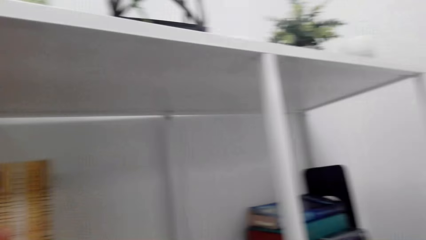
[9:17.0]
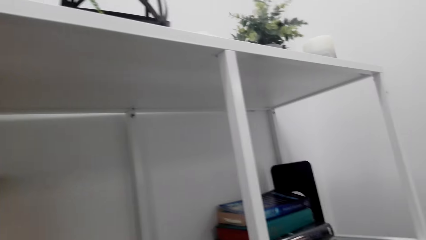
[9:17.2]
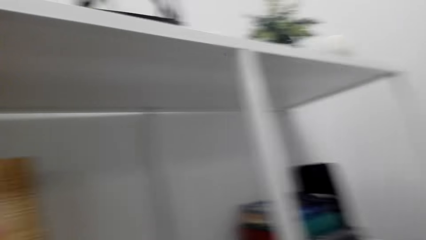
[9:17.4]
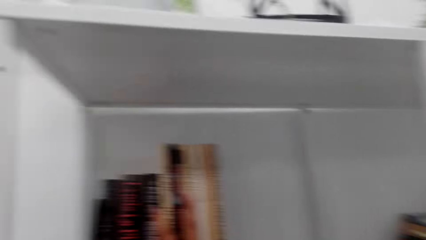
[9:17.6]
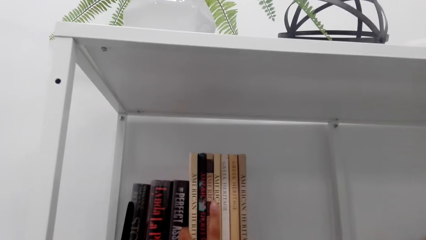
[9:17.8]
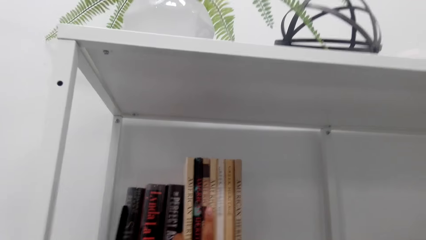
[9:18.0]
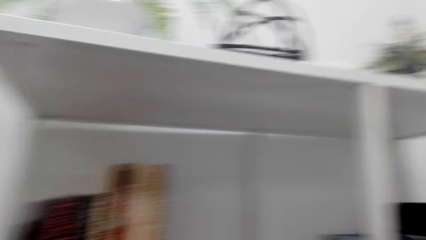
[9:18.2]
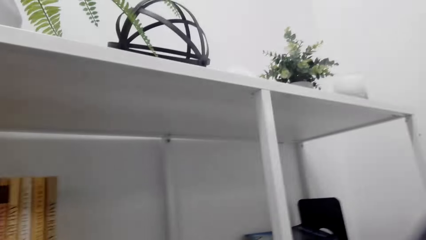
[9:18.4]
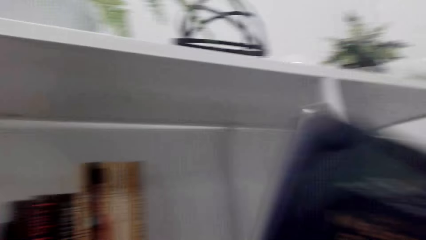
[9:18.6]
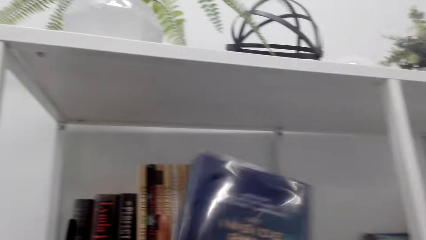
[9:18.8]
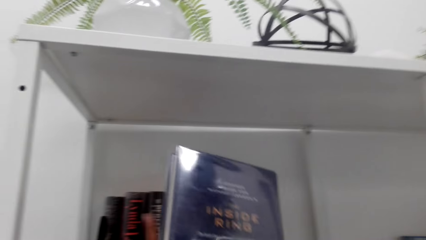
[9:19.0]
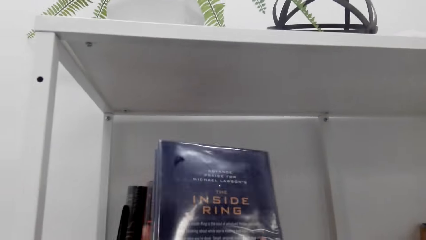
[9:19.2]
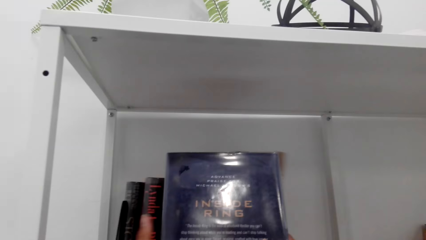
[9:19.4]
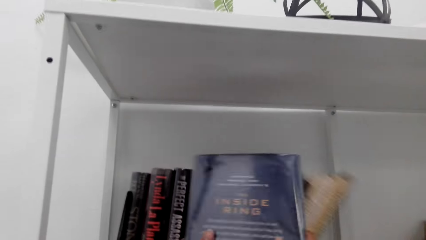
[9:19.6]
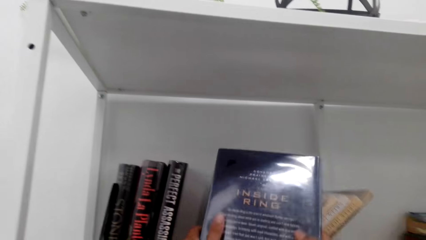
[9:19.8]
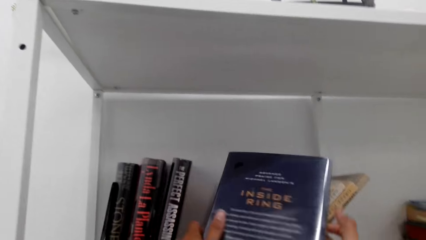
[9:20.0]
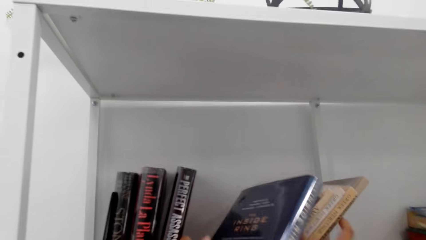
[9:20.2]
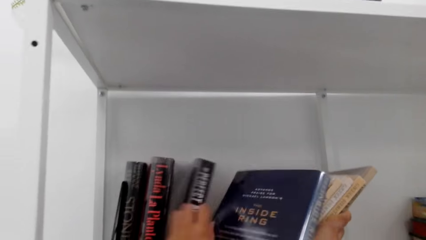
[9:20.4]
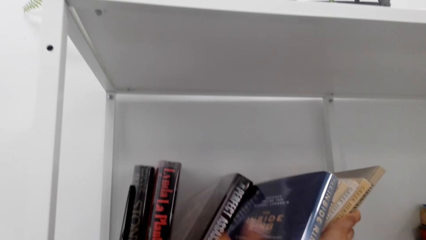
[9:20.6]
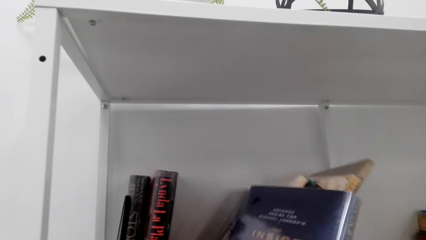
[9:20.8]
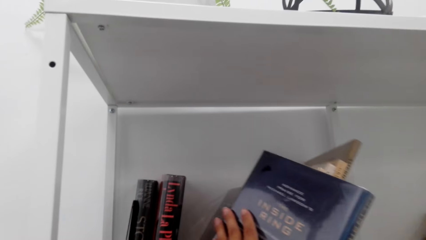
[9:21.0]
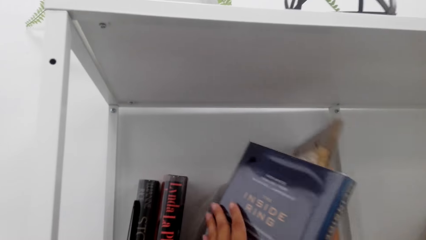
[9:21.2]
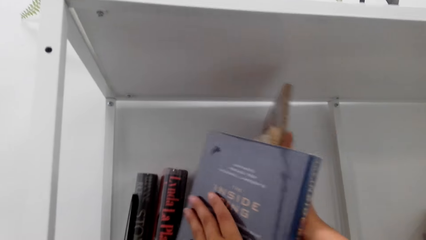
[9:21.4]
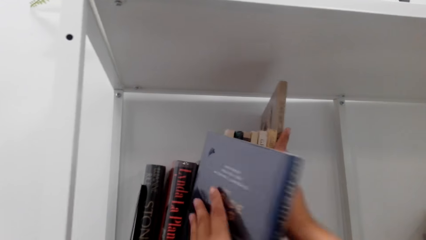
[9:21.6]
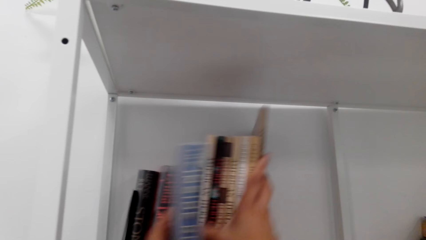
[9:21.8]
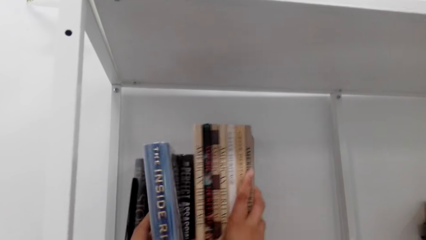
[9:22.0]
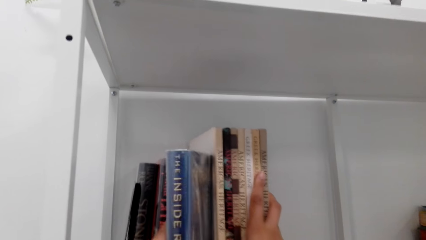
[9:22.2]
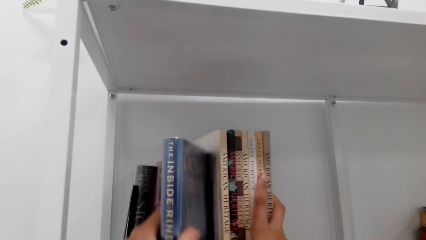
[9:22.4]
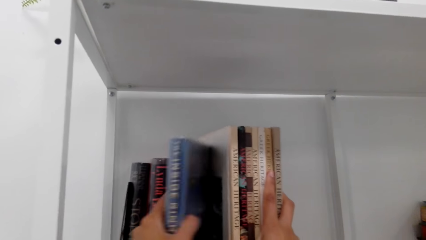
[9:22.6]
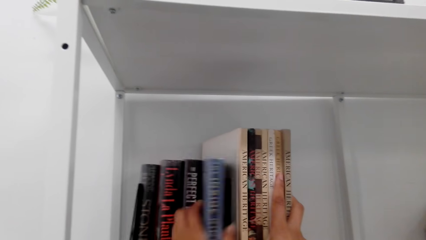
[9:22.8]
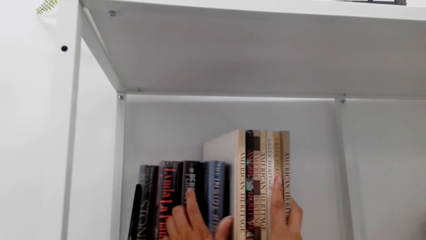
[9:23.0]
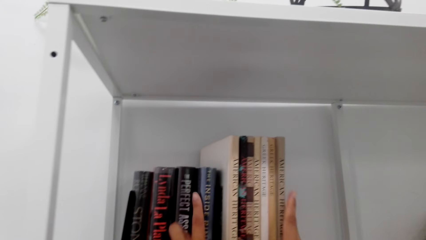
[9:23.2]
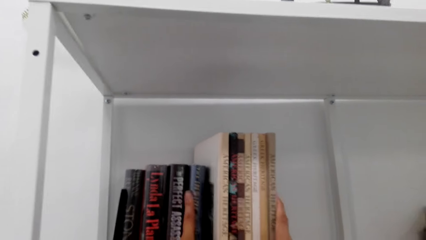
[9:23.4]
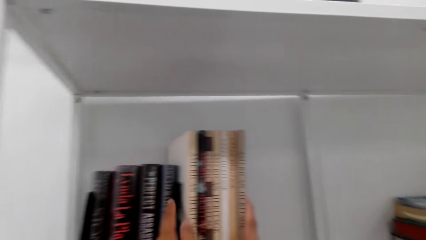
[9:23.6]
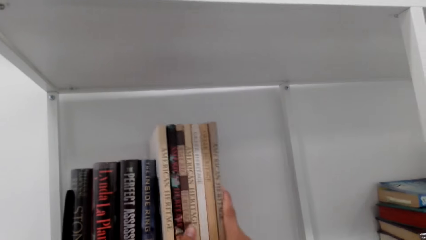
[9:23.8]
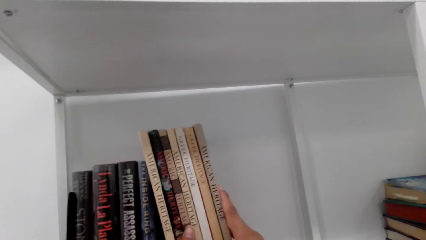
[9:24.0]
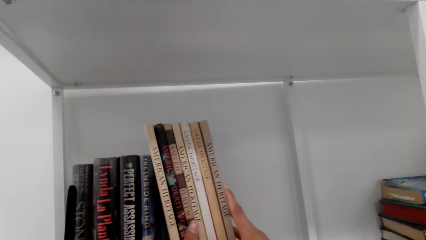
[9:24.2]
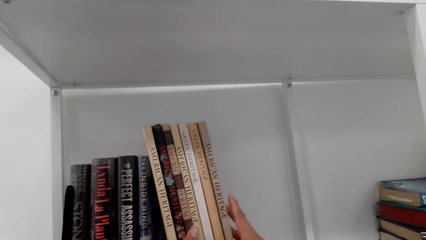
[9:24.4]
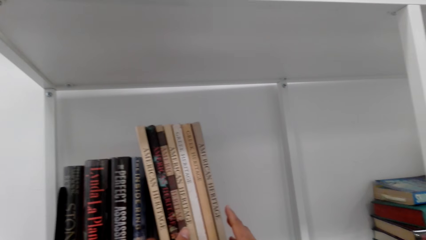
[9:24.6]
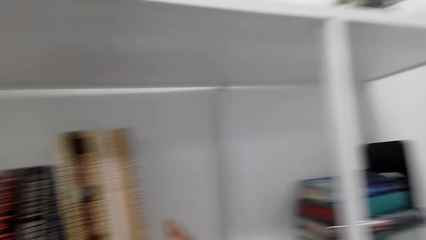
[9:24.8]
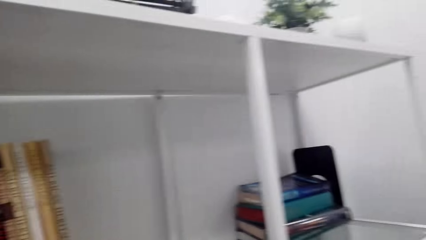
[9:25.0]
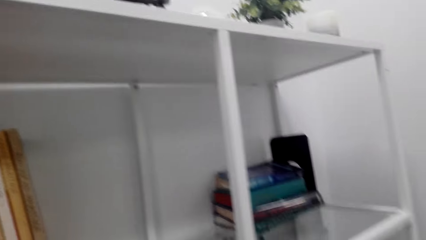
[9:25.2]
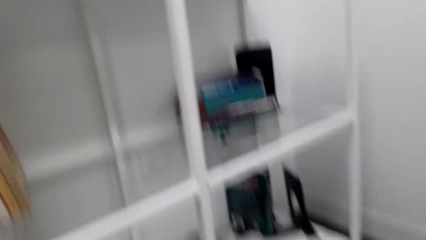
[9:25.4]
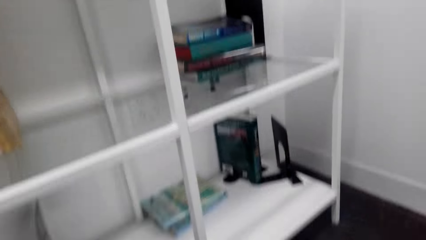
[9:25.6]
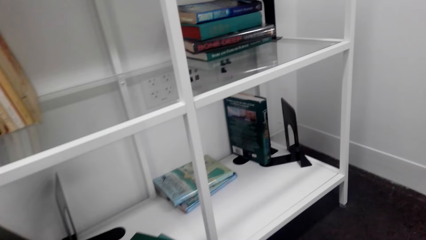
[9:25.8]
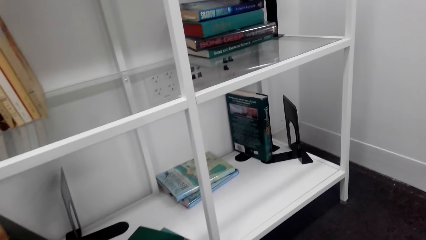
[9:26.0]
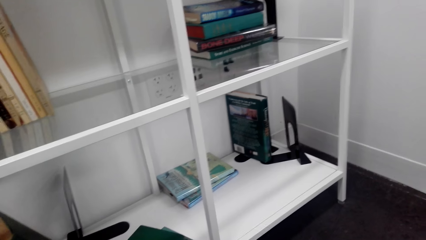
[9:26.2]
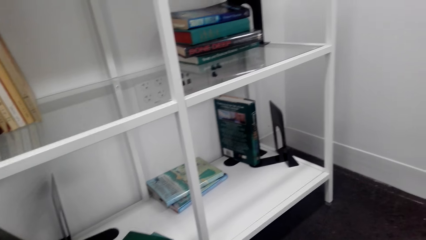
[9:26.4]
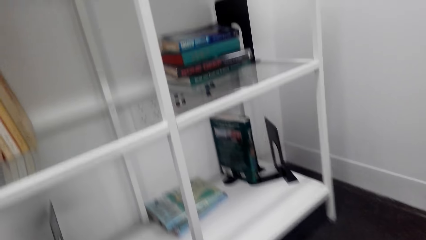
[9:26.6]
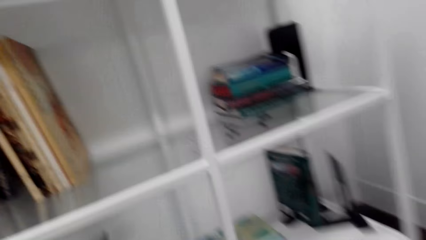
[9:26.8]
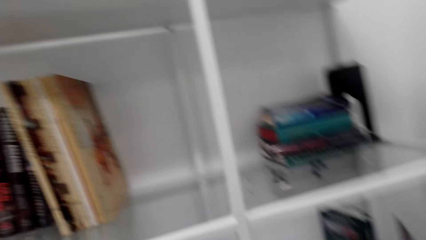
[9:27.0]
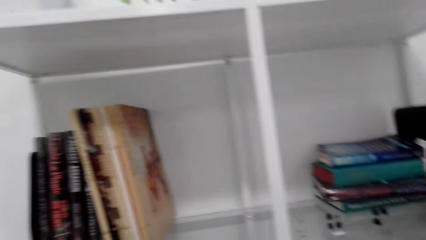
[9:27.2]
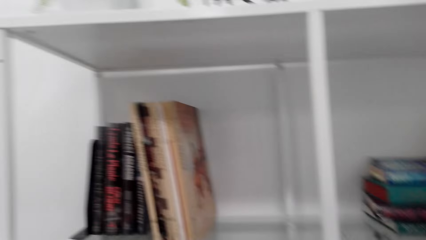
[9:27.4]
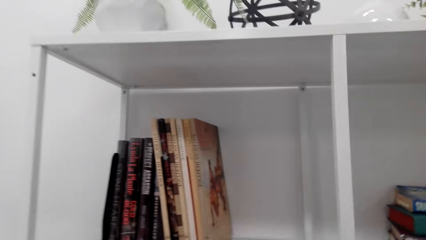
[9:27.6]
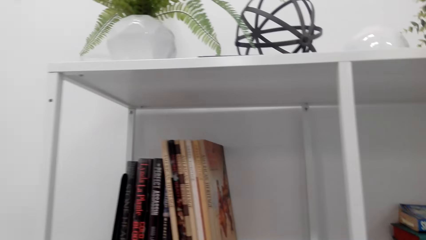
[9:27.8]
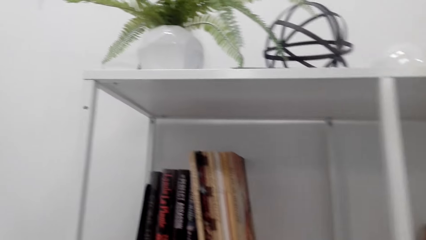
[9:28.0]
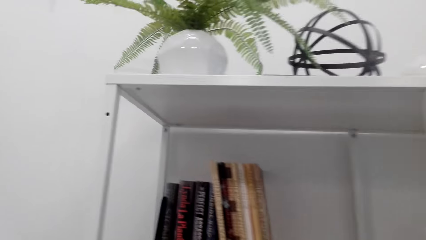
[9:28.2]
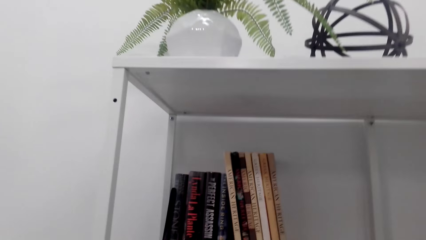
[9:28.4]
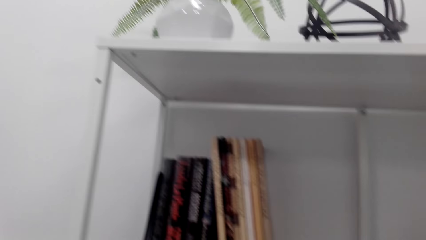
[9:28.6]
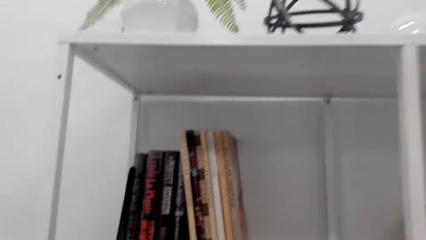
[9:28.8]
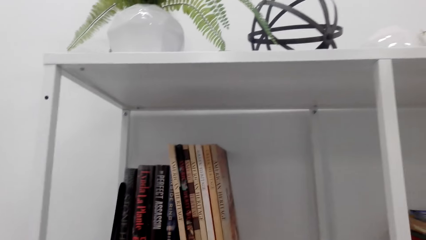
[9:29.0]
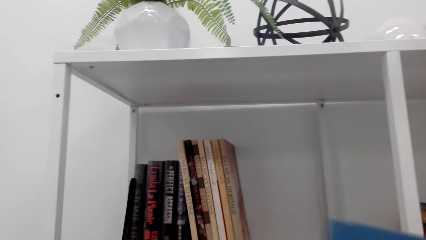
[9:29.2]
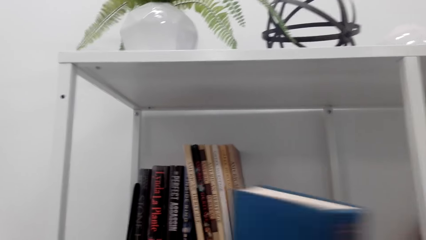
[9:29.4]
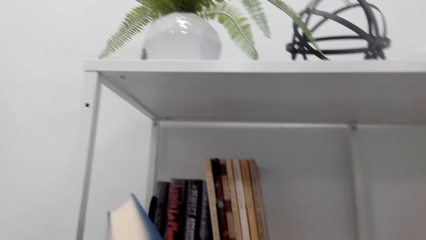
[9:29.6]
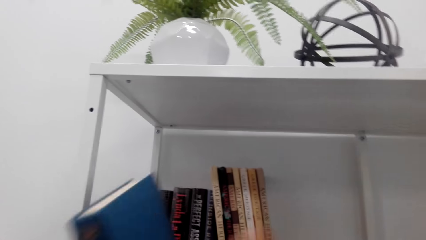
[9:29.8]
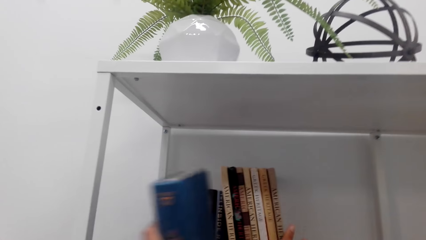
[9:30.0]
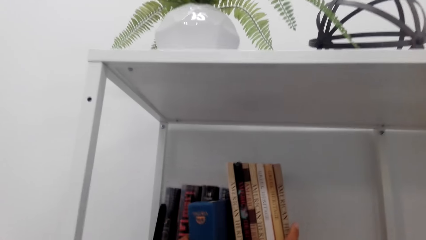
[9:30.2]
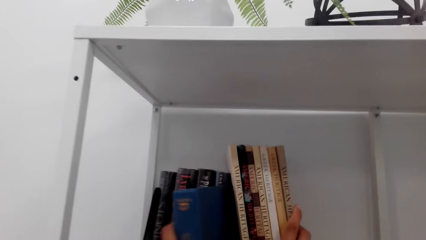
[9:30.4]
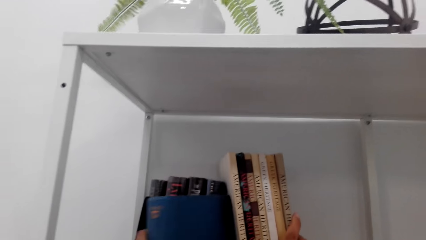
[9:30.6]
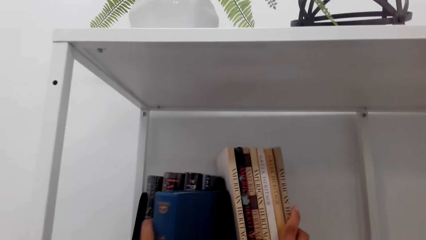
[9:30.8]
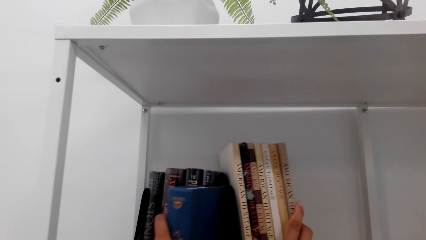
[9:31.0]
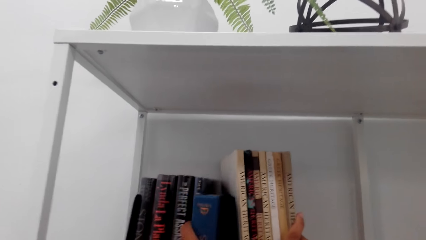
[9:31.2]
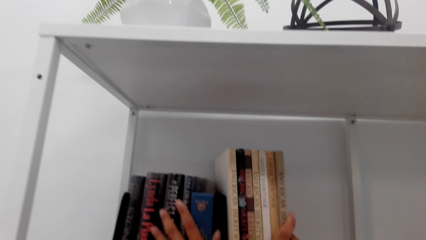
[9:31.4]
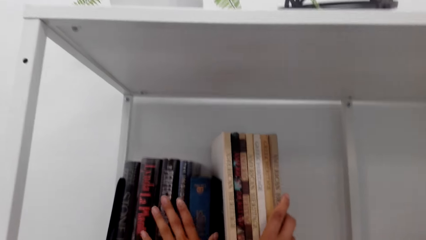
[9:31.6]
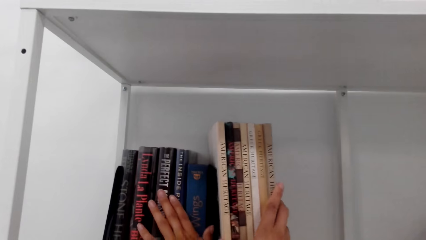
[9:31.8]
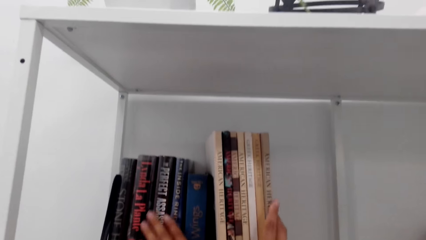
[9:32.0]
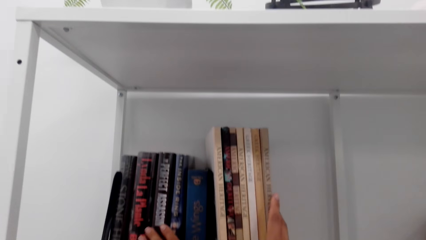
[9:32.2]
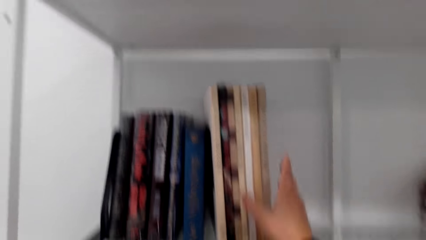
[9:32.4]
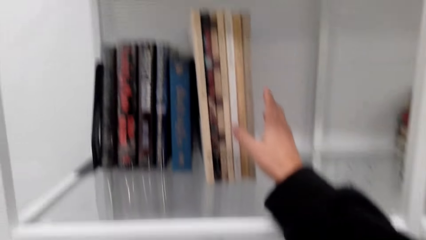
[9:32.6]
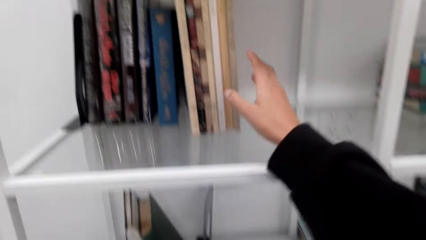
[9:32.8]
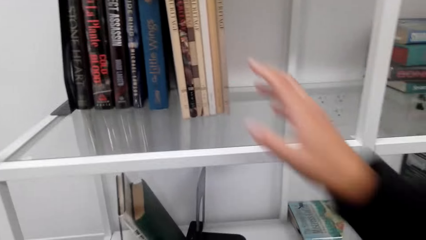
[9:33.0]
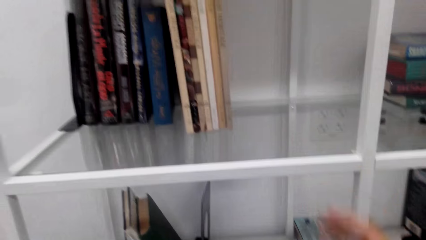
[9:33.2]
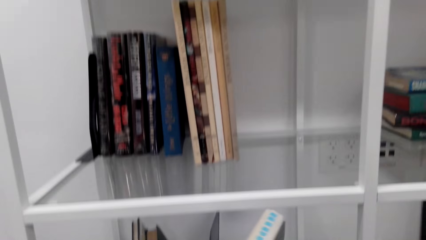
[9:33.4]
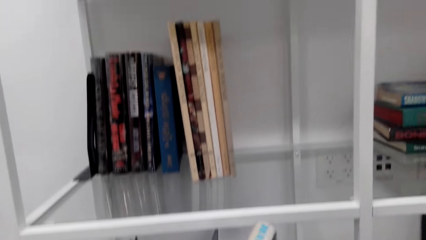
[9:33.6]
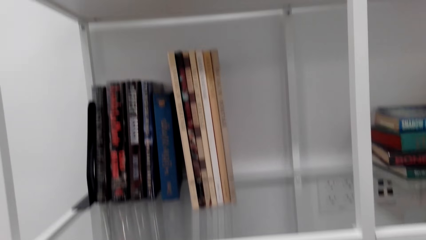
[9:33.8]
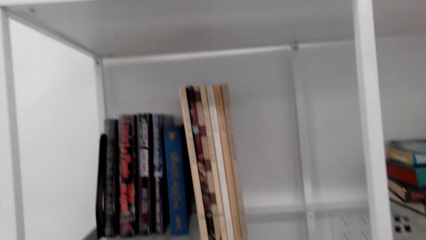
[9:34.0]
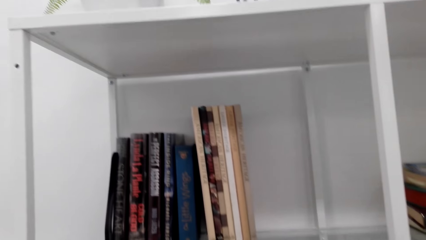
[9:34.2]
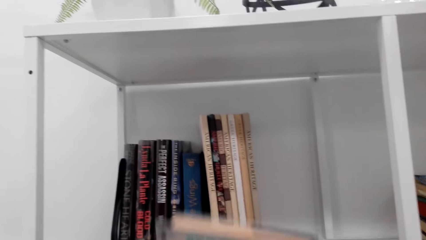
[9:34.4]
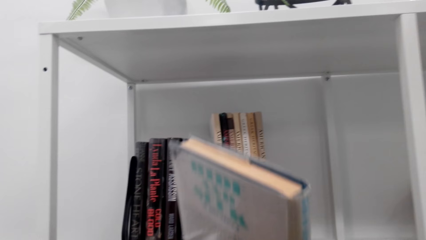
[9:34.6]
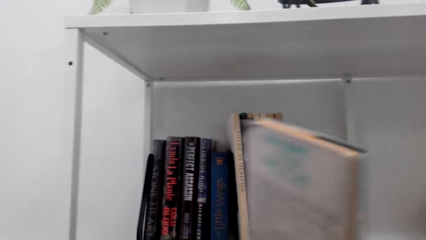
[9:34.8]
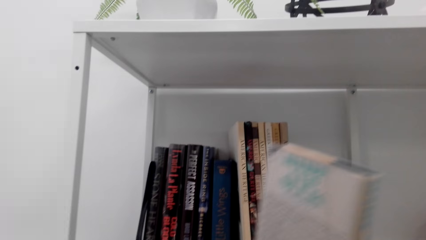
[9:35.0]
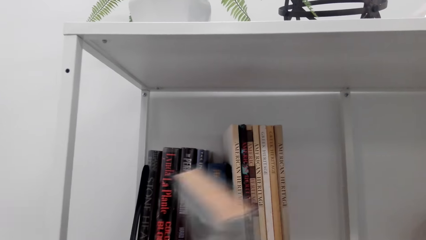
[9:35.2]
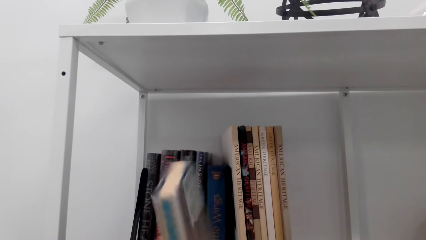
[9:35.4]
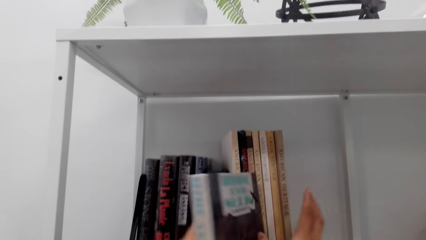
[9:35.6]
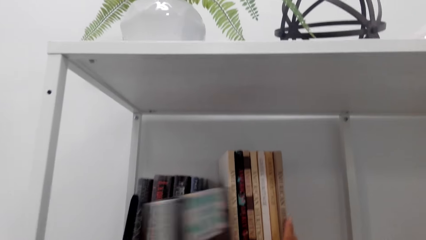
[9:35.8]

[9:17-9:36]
The camera wearer puts a book on a shelf. They align books on the shelf. They pick up books on a table. They arrange a book on the shelf. They pick up books on the shelf.
